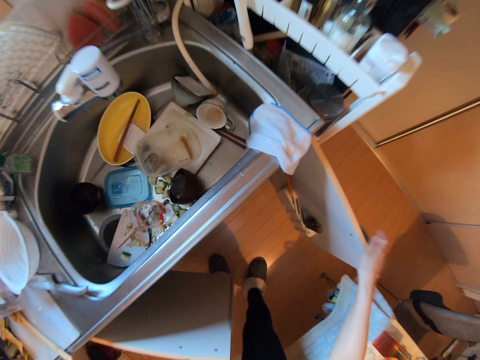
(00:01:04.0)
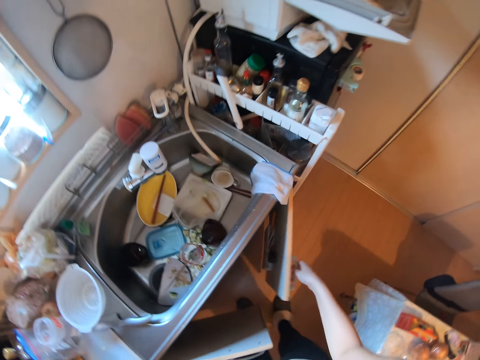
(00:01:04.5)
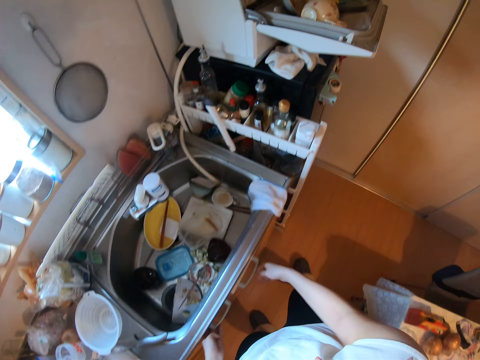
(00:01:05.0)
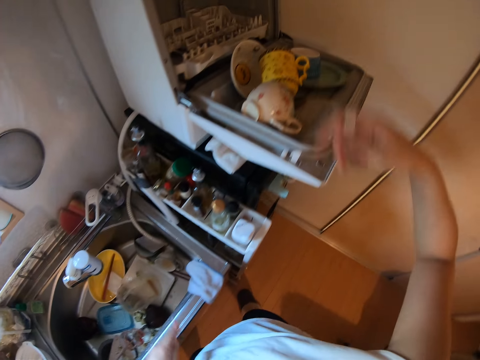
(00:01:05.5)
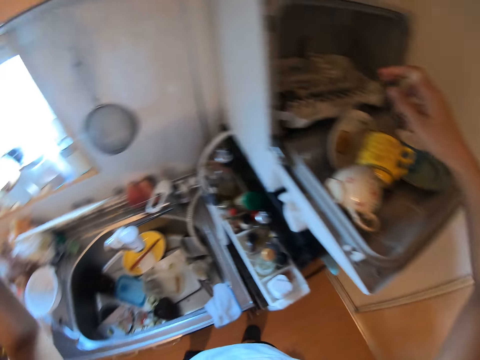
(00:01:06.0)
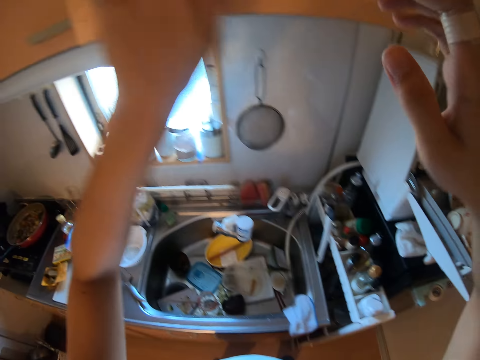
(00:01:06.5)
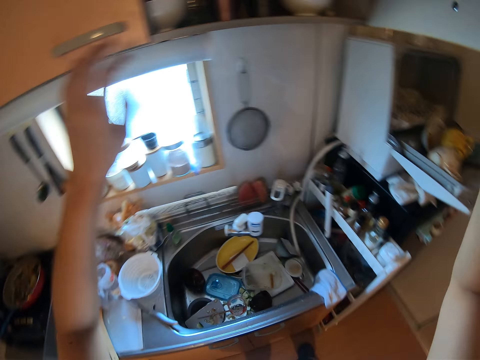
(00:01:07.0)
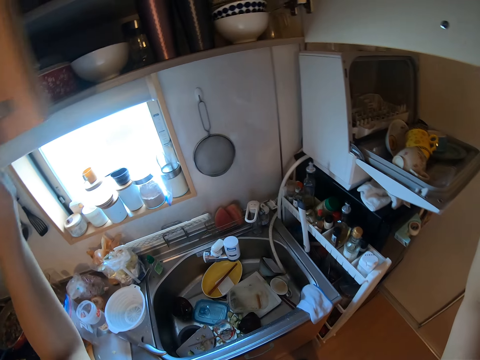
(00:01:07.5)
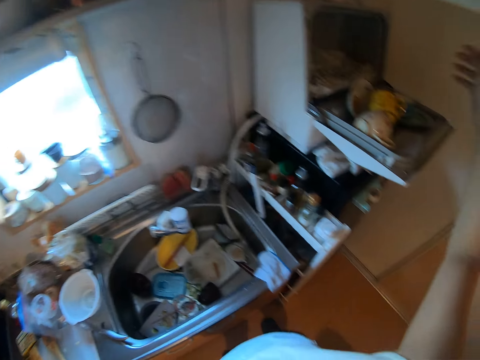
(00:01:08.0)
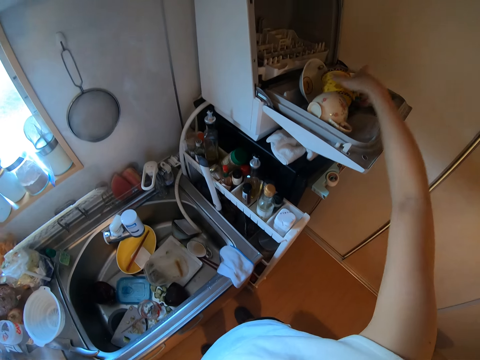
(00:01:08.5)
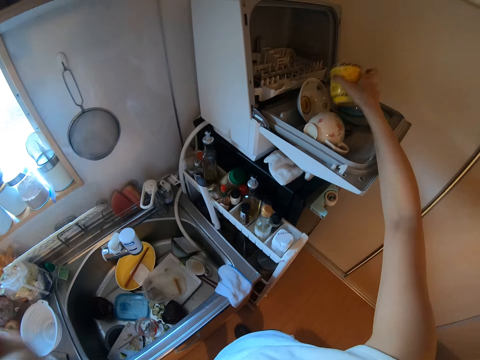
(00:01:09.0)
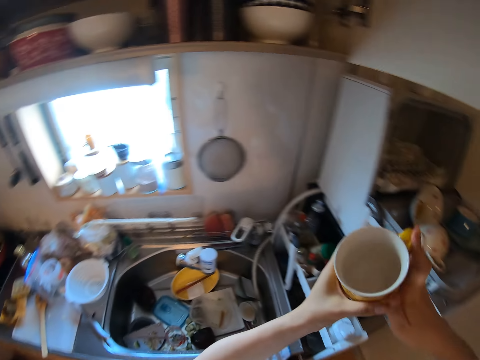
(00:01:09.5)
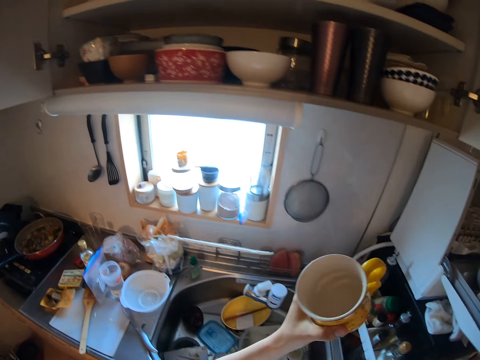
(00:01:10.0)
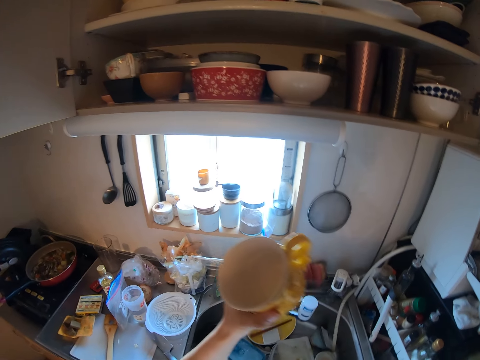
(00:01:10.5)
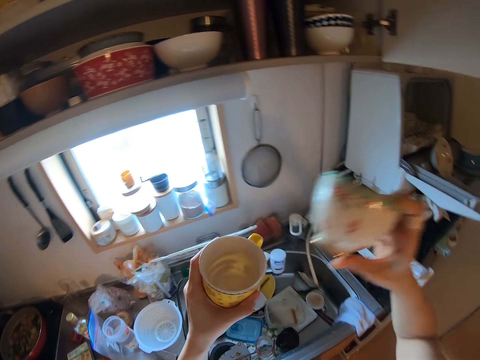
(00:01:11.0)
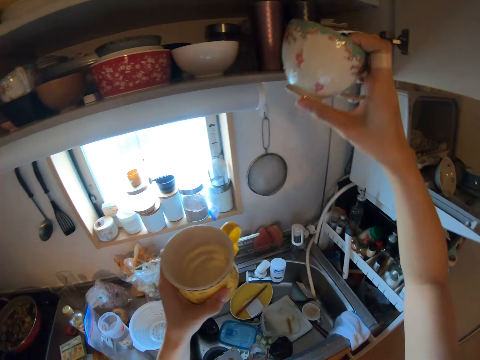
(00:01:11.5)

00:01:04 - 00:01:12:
The camera wearer closes the cabinet door. They walk in the room. They raise their hand. They open the cabinet doors. They pick up a cup. They pass the cup to the left hand. They pick up a teacup.

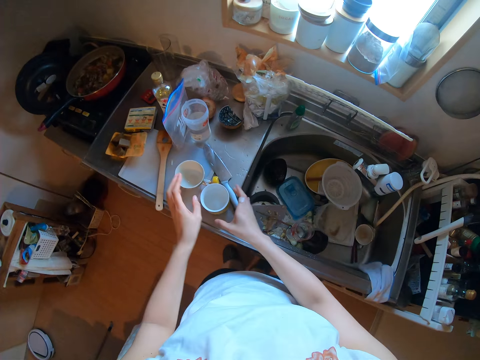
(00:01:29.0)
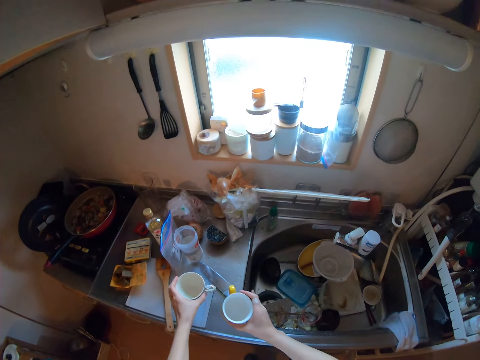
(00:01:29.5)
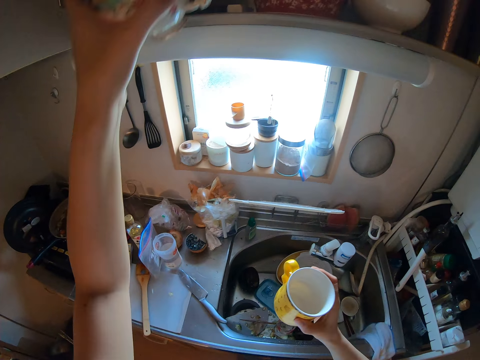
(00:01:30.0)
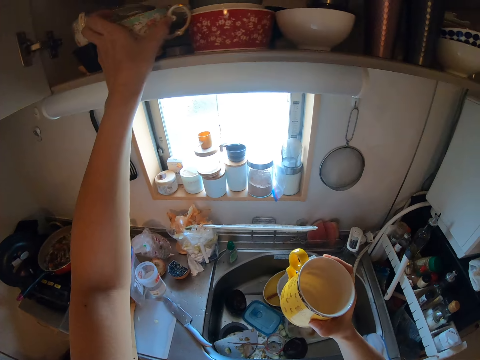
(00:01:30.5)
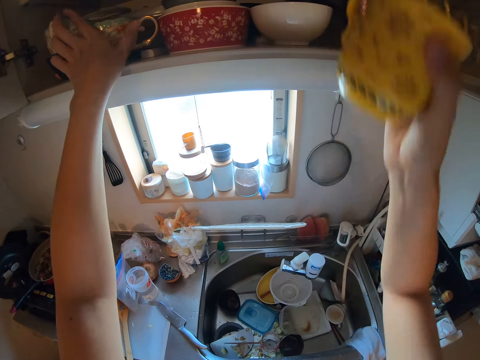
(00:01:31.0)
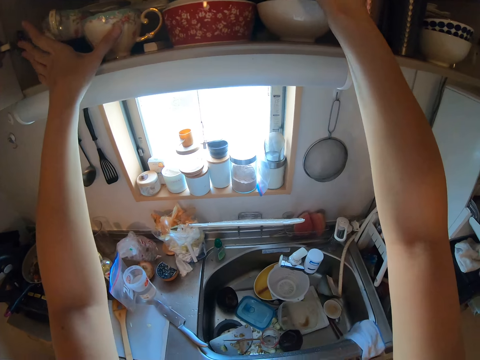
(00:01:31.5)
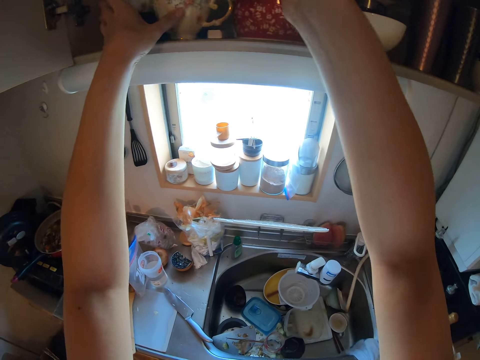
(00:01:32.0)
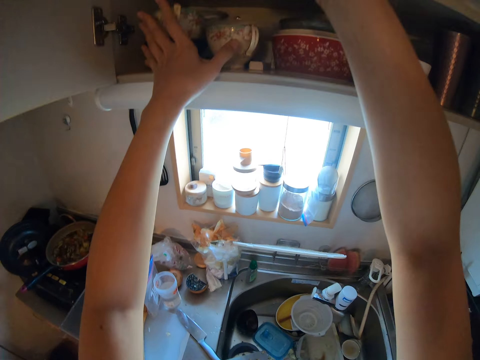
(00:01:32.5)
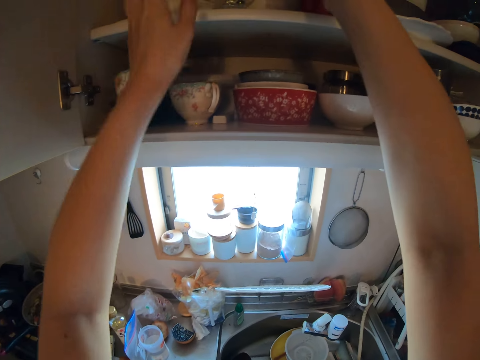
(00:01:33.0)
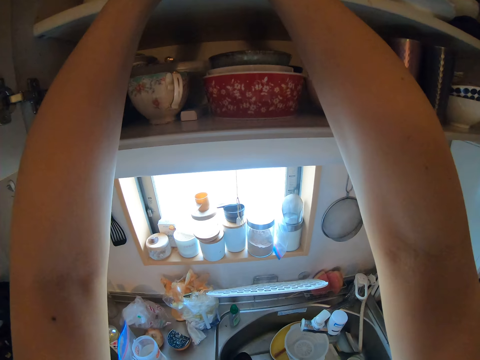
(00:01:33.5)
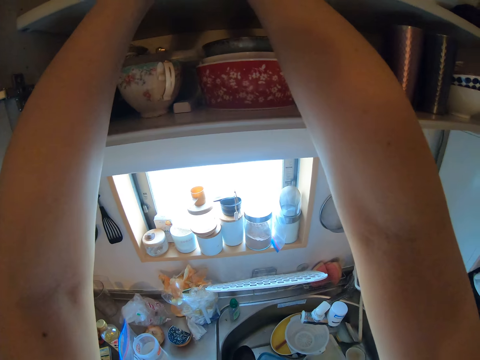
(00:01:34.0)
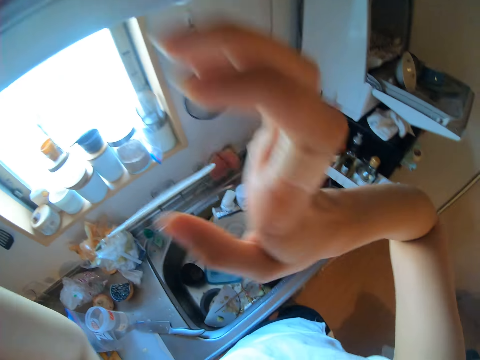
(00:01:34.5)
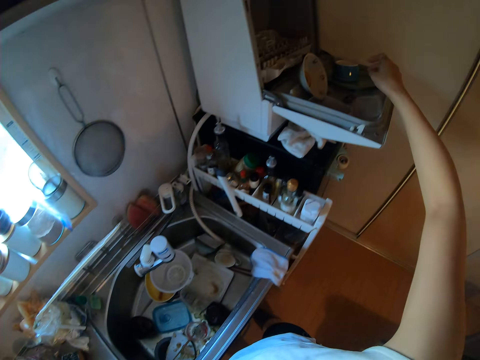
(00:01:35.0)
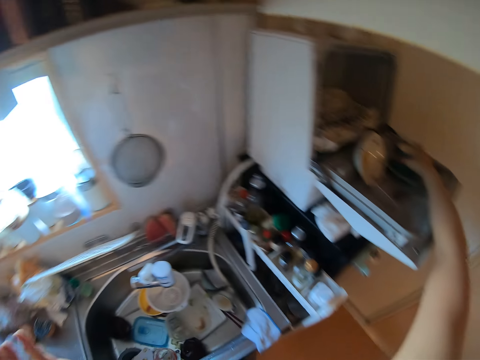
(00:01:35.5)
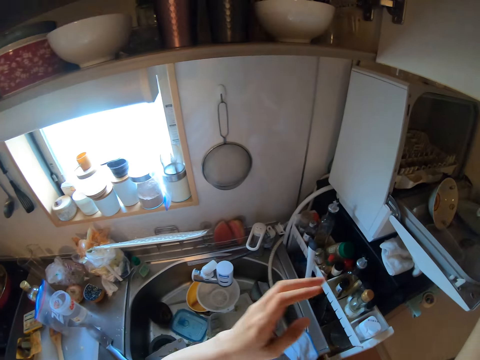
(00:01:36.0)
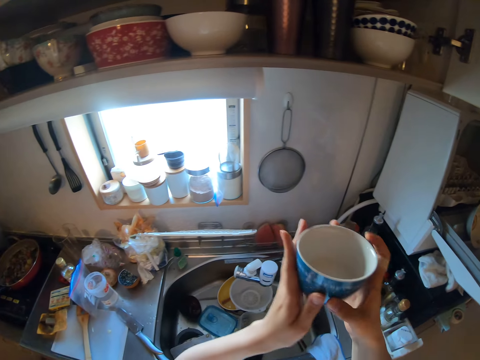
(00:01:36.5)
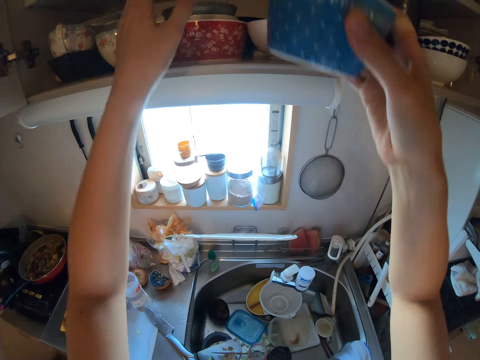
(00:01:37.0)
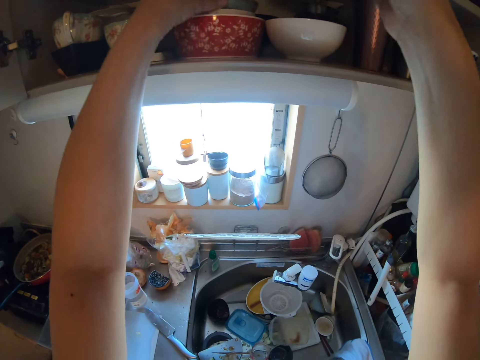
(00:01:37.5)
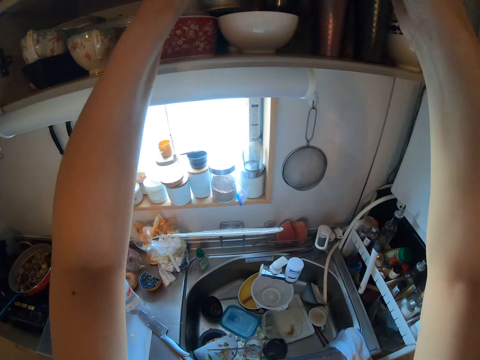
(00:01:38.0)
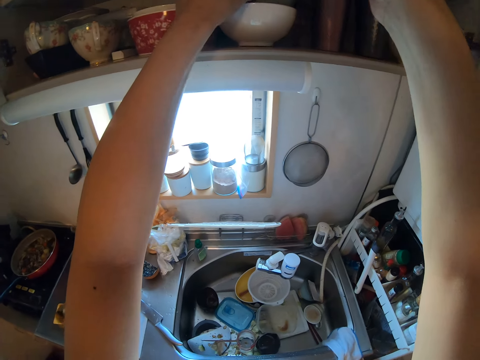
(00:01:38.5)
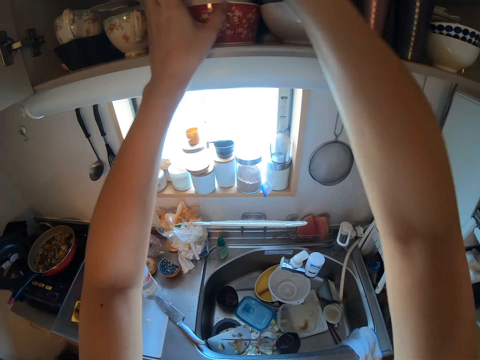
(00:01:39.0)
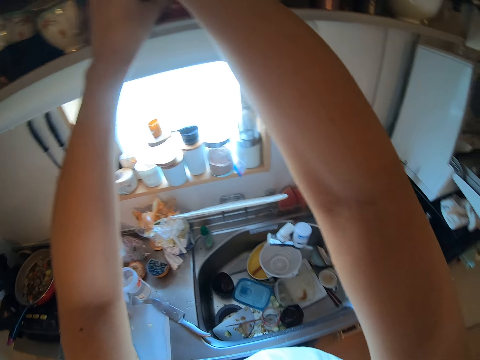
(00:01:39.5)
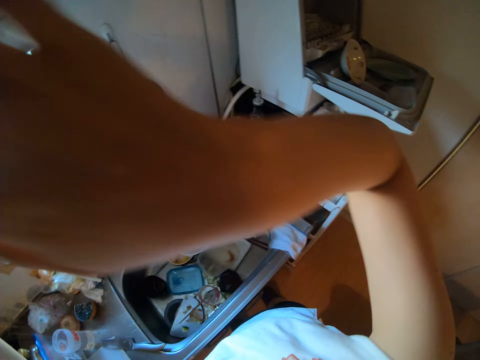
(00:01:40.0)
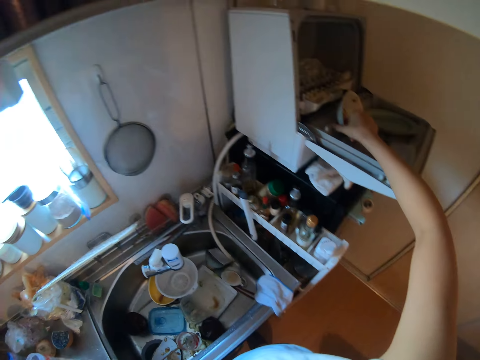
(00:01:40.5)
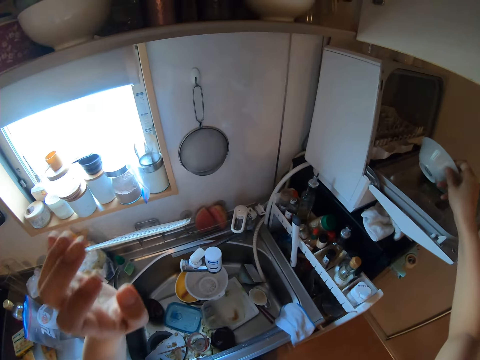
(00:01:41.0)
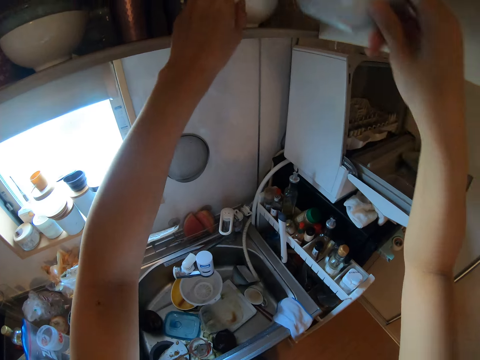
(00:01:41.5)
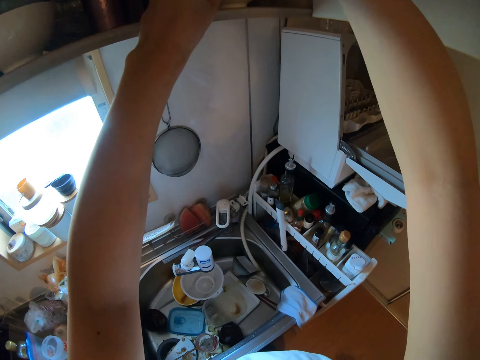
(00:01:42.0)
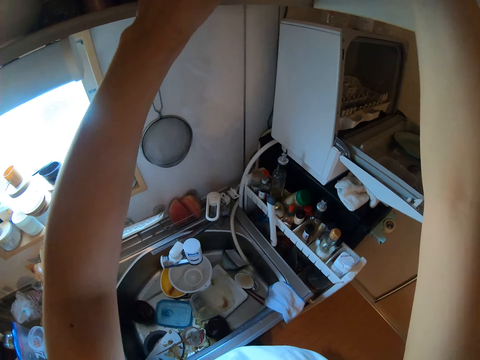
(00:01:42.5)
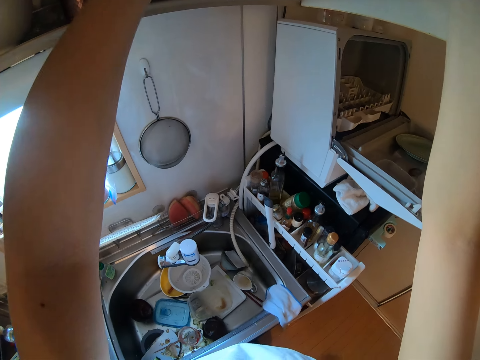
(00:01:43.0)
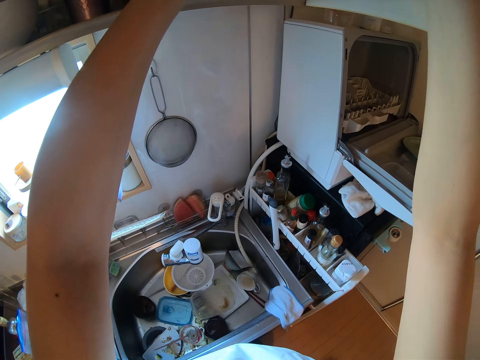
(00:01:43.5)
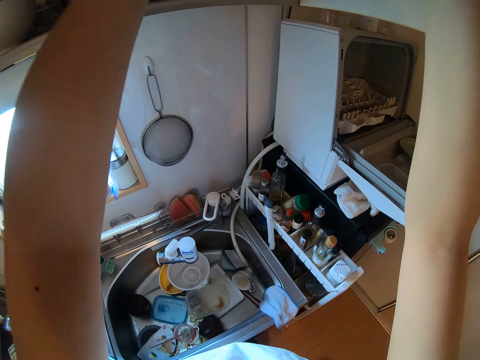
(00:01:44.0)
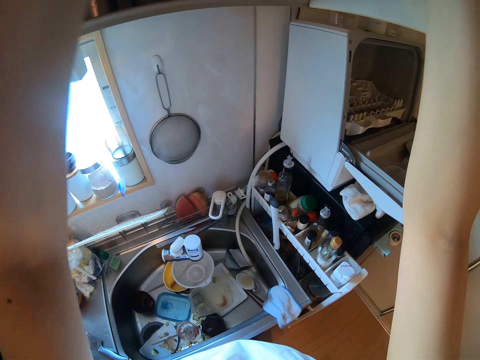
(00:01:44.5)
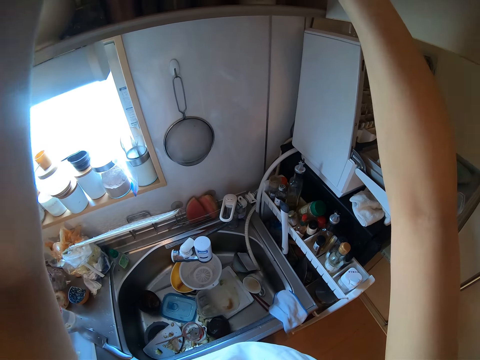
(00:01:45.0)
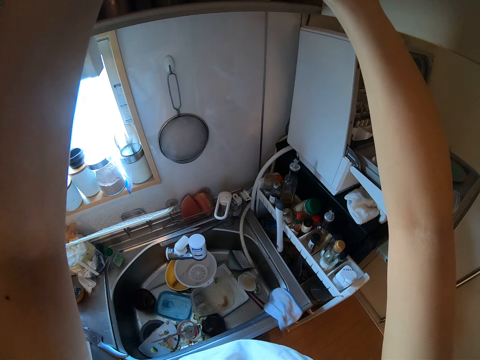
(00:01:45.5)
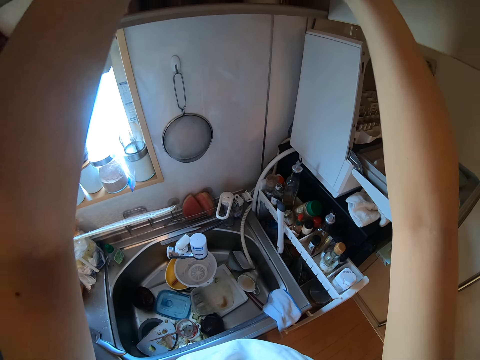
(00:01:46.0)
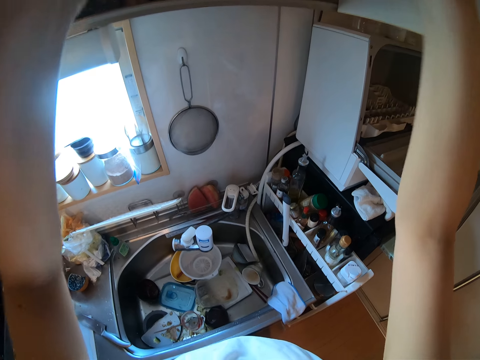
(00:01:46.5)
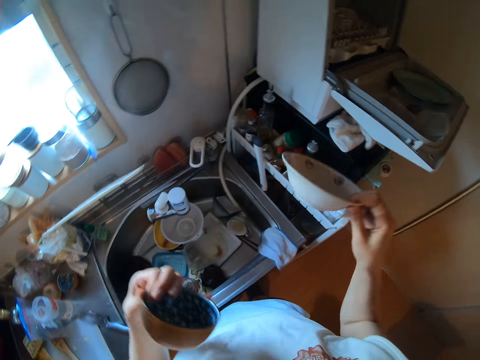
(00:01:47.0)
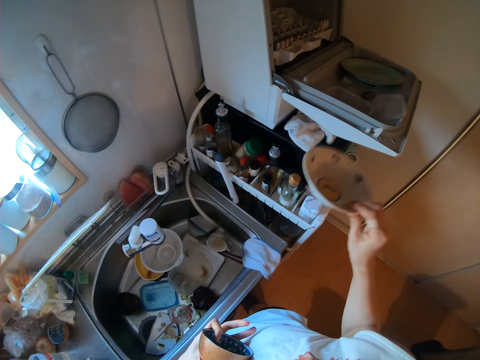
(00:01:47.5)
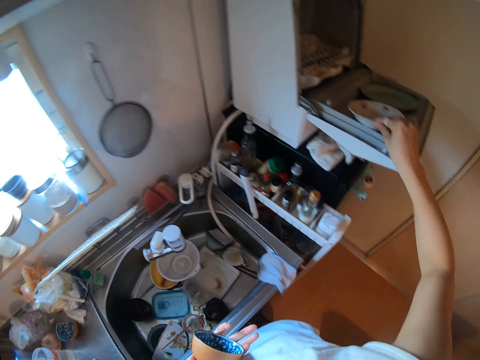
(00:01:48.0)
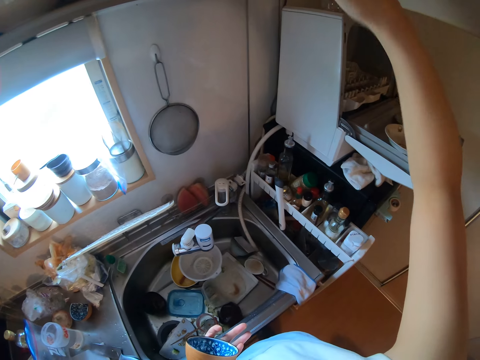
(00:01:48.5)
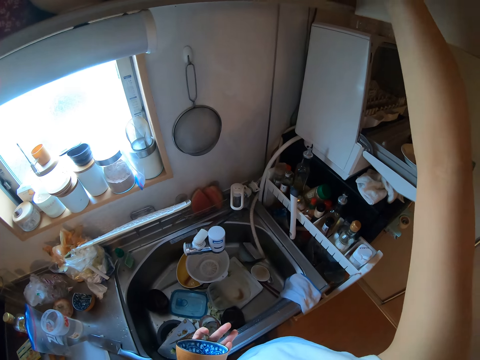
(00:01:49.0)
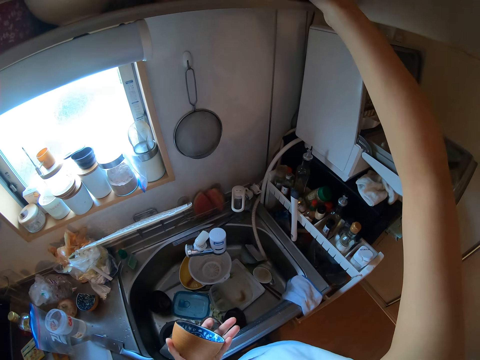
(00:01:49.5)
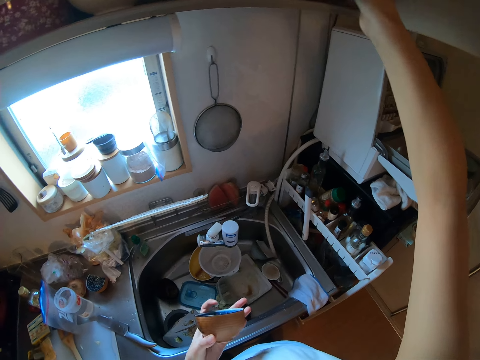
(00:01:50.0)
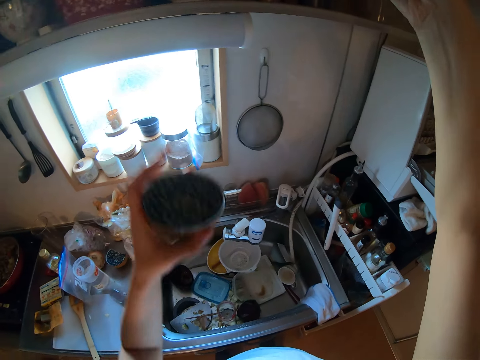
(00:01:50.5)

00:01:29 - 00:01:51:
The camera wearer rubs their hands. They pick up cups. They place the cups in the cabinet. They align the cabinet. They pick up a bowl. They move a plate. They drop a cup in the cabinet. They put the bowl in the cabinet. They pick up a plate. They pick up a bowl. They put the plate in the cabinet. They drop the bowl in the cabinet. They pick up a plate and a bowl. They drop the bowl. They hold the bowl. They place the plate in a dish drainer. They align the cabinet.
